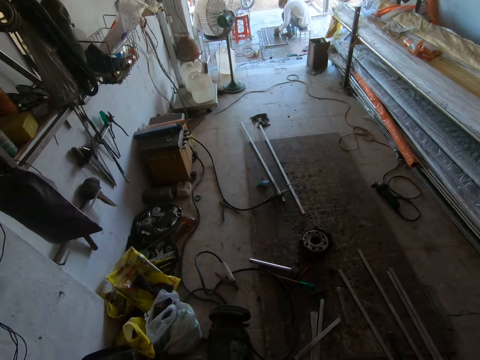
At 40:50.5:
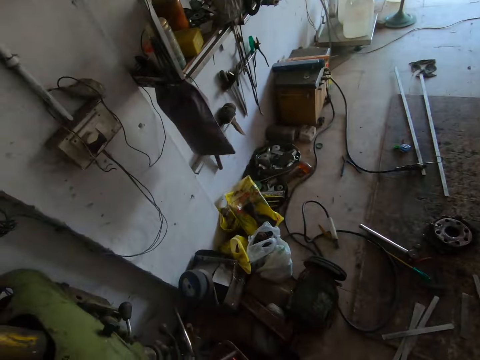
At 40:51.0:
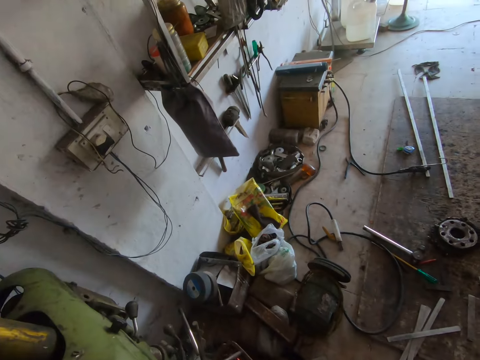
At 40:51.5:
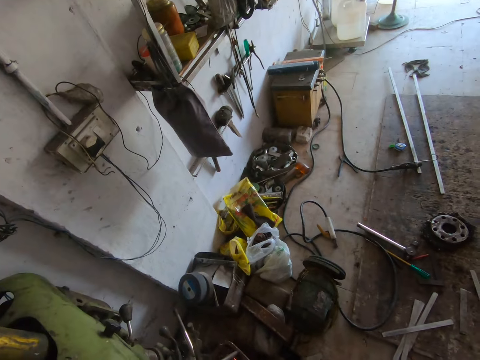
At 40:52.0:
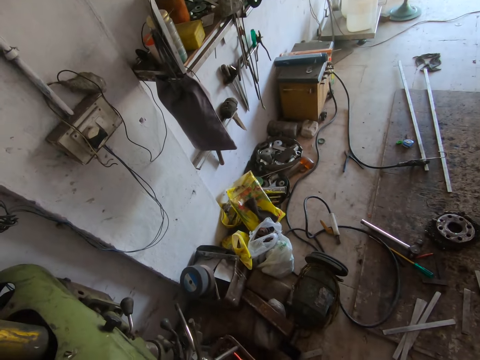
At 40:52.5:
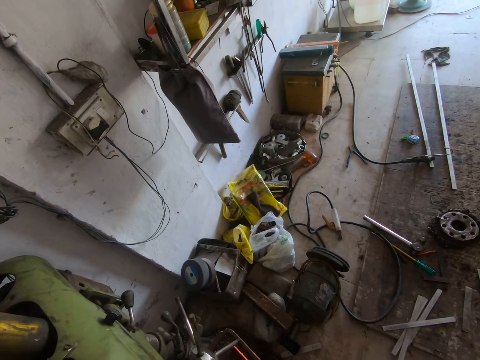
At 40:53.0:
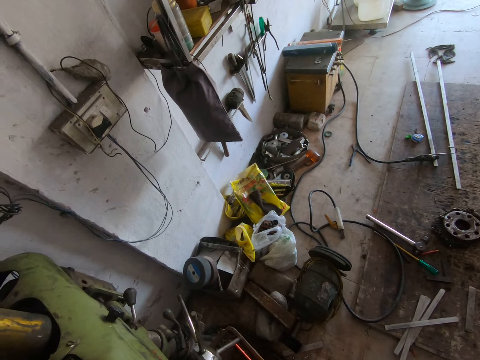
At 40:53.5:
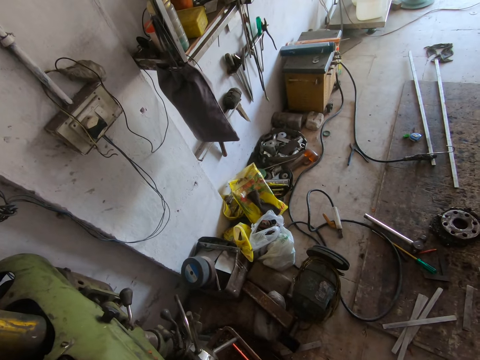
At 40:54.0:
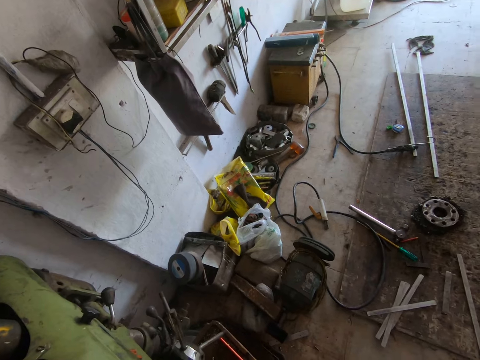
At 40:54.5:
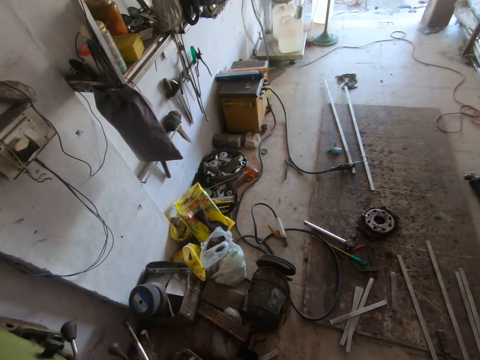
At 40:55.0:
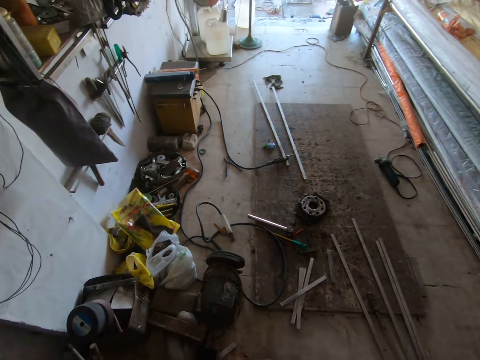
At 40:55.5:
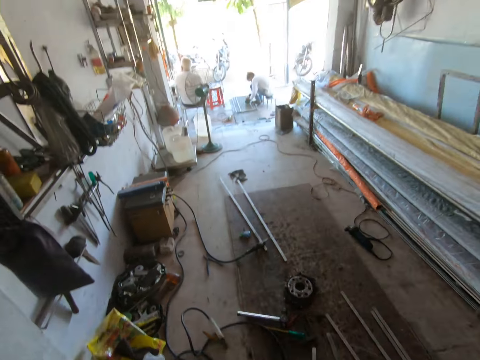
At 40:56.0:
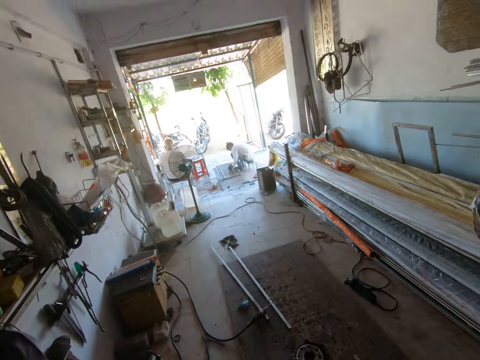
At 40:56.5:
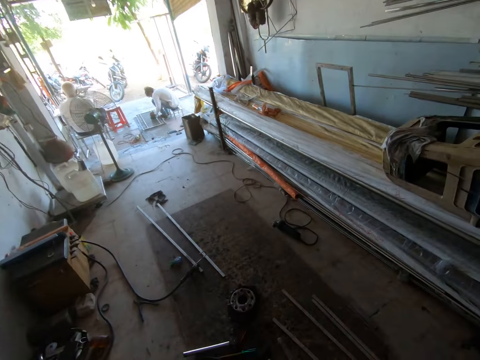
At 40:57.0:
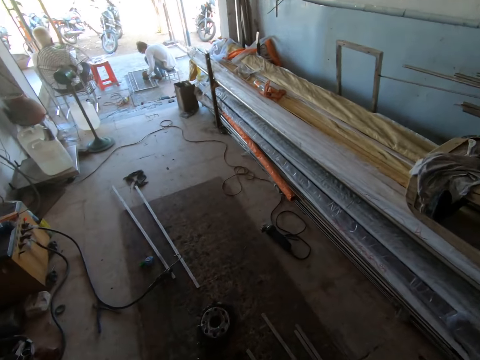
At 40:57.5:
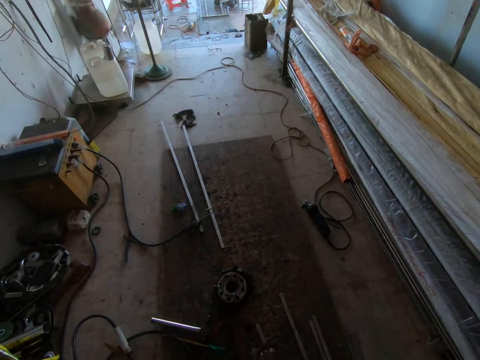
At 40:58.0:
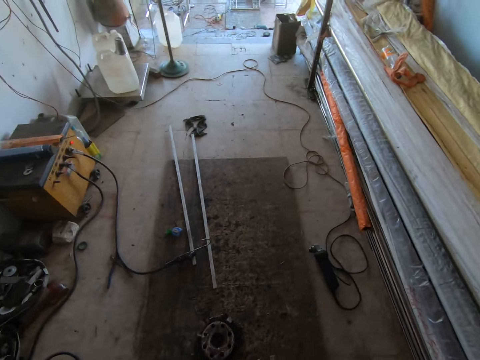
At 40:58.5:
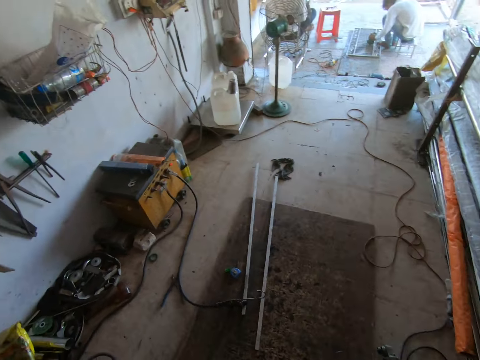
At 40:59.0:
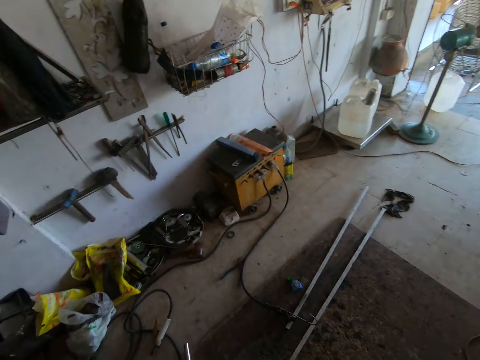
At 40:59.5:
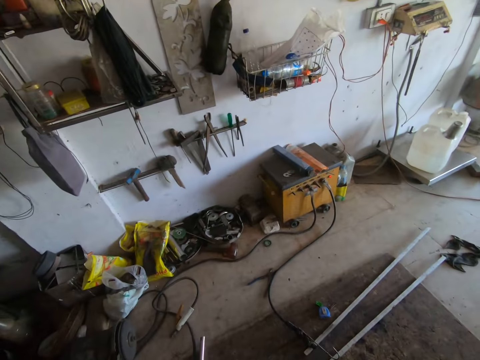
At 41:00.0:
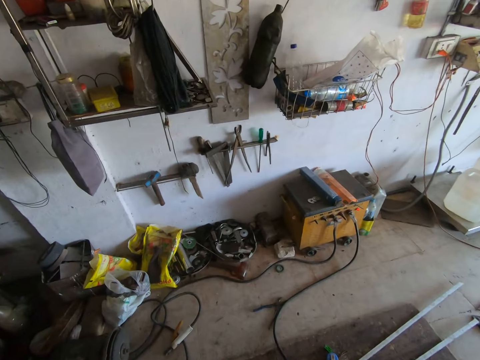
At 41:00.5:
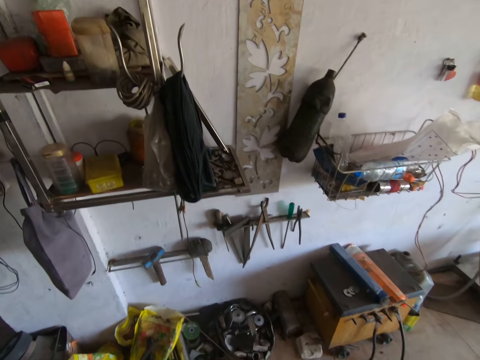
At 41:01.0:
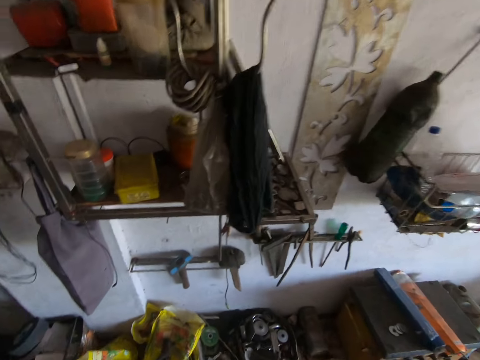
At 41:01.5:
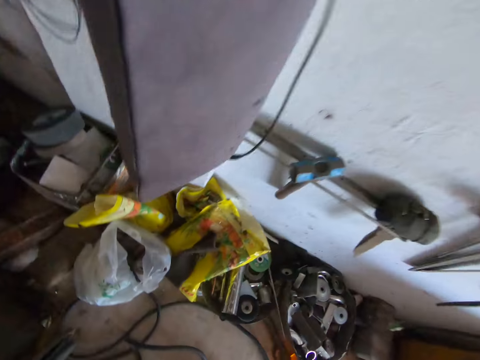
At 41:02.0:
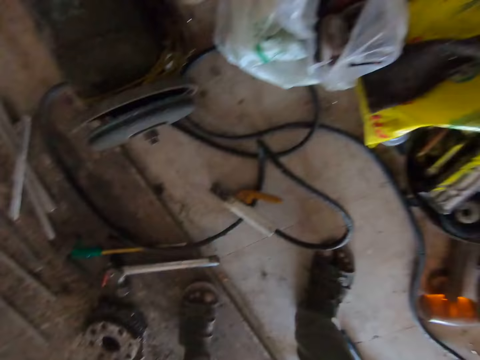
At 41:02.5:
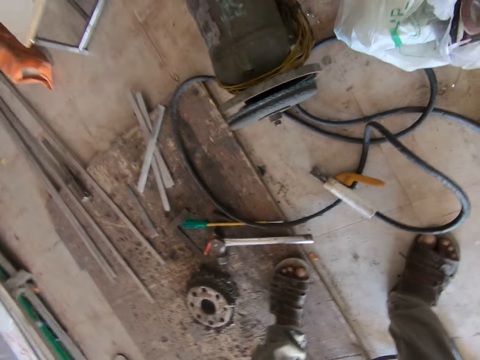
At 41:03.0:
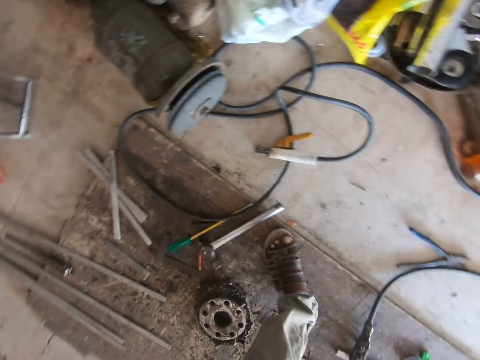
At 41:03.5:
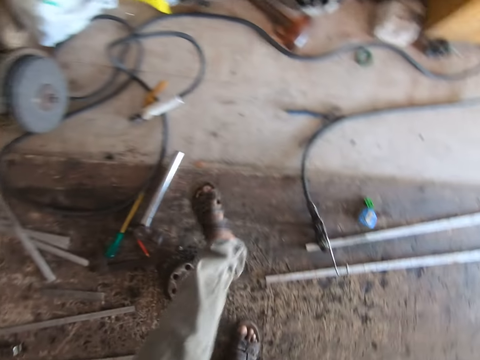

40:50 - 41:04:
The camera wearer walks around. He stretches his hand towards a grinding wheel. He picks up a grinding disc from a tool box with his right hand.

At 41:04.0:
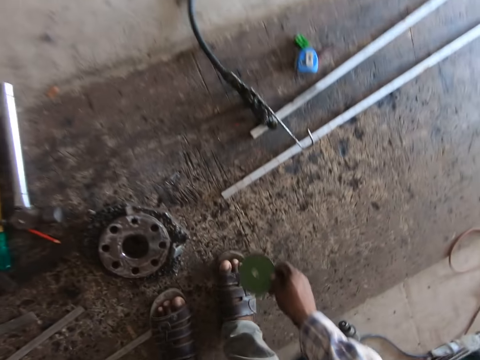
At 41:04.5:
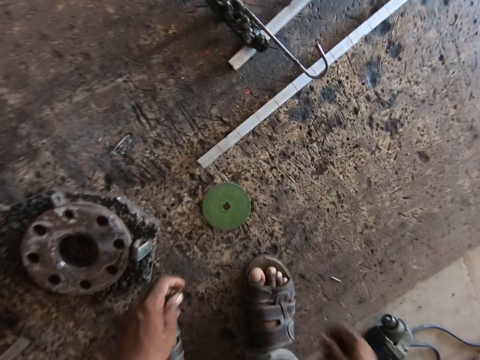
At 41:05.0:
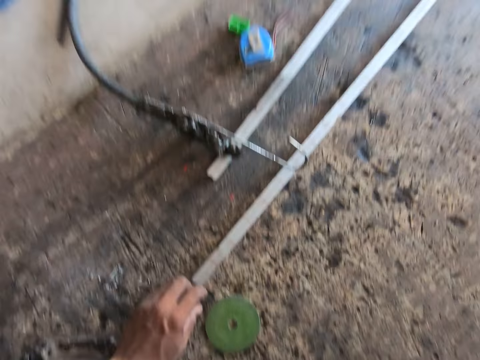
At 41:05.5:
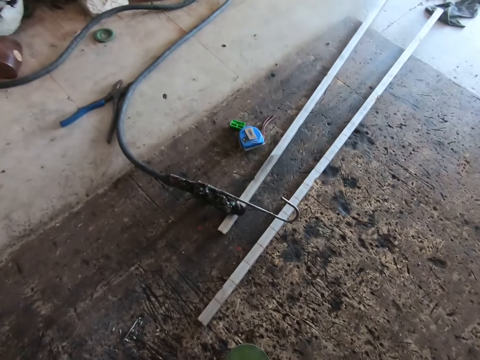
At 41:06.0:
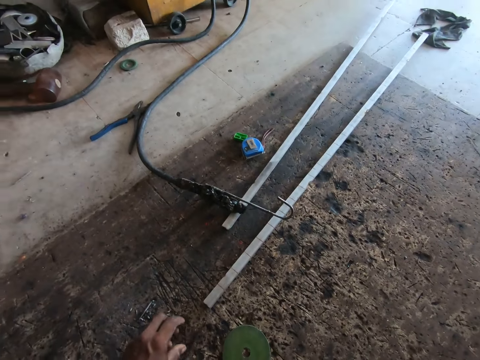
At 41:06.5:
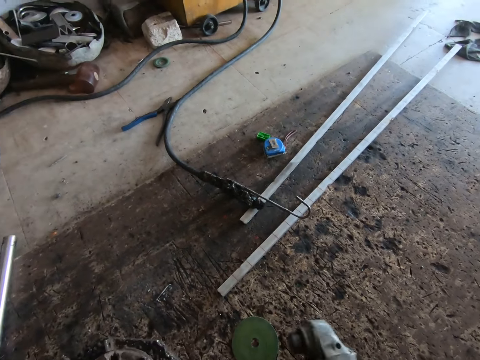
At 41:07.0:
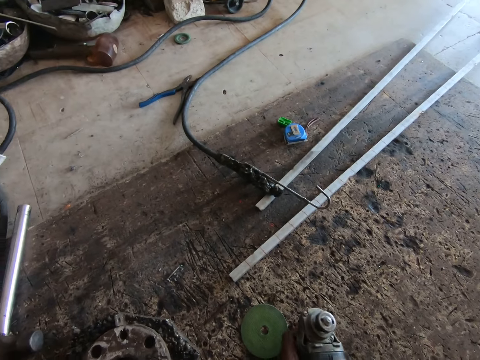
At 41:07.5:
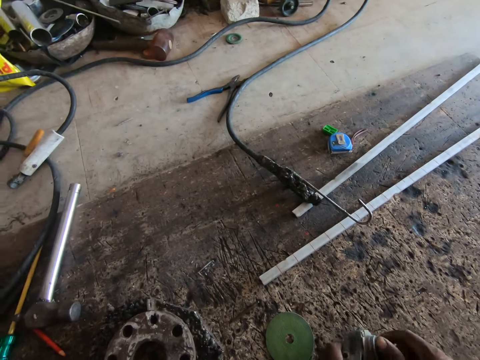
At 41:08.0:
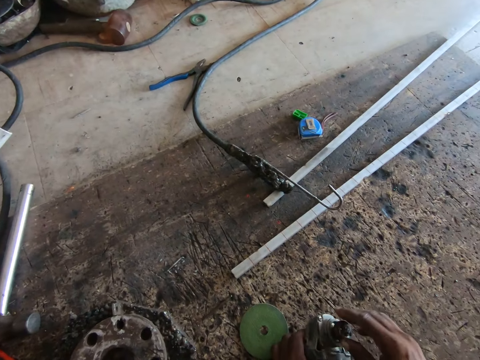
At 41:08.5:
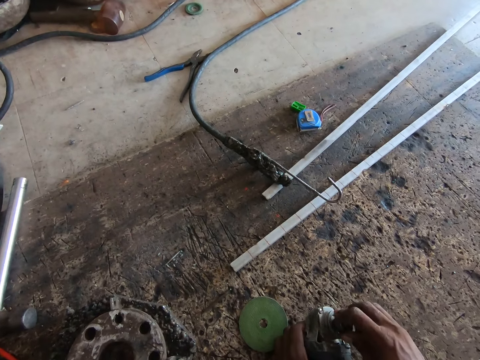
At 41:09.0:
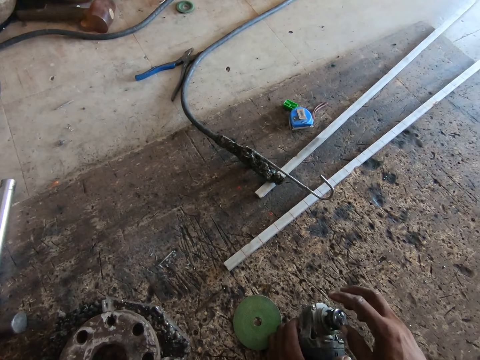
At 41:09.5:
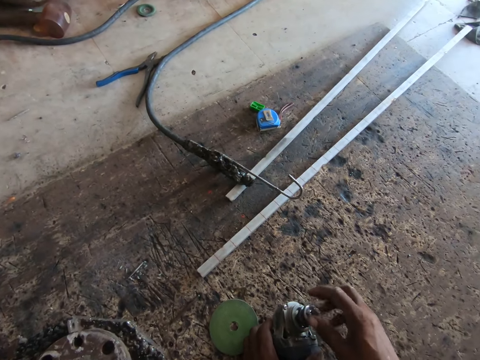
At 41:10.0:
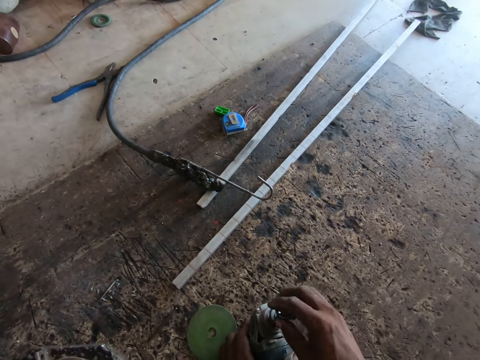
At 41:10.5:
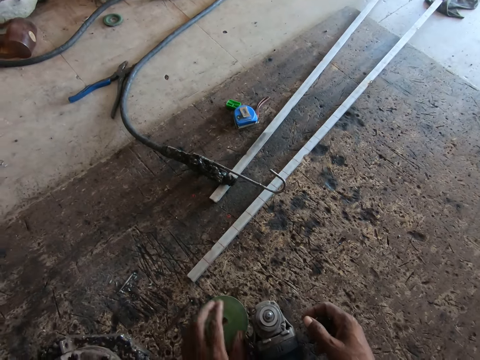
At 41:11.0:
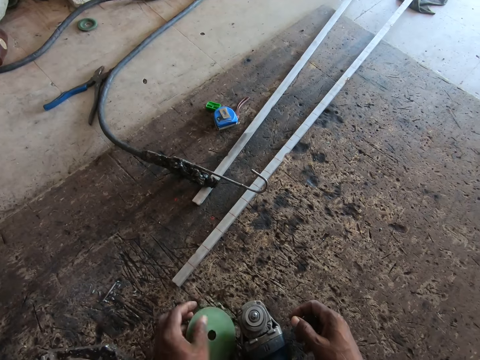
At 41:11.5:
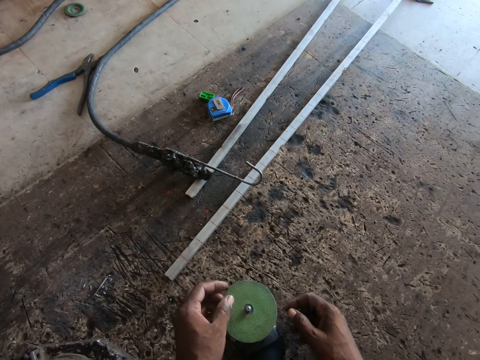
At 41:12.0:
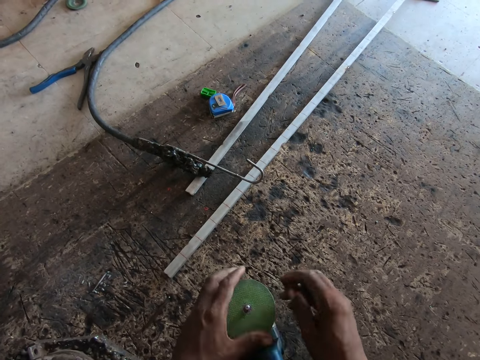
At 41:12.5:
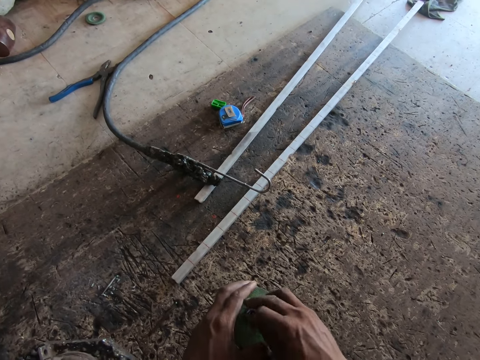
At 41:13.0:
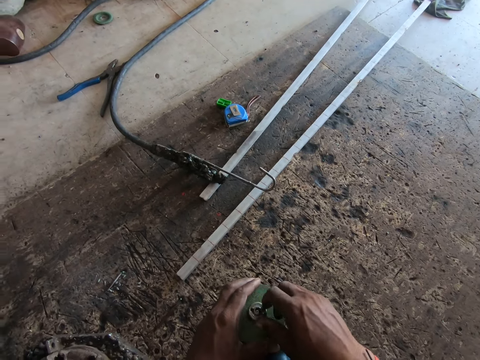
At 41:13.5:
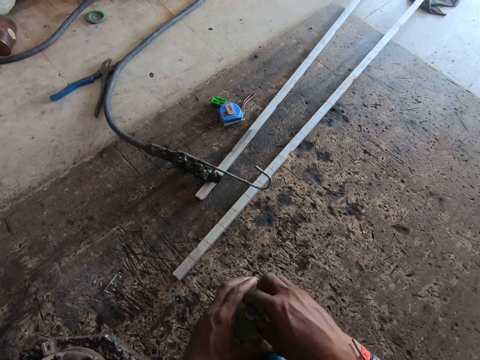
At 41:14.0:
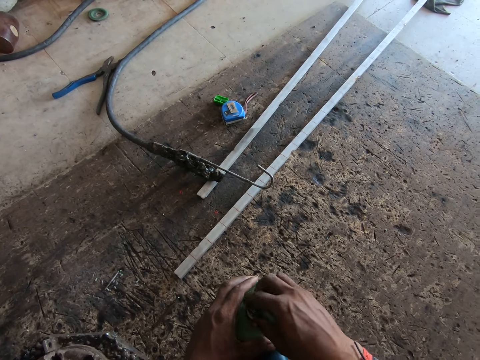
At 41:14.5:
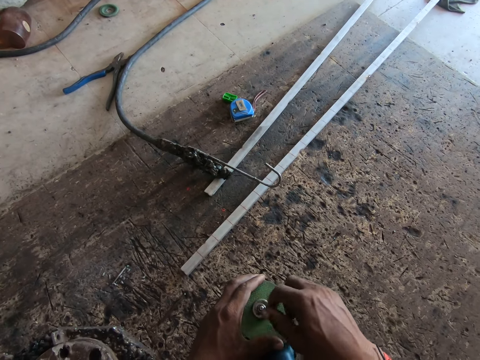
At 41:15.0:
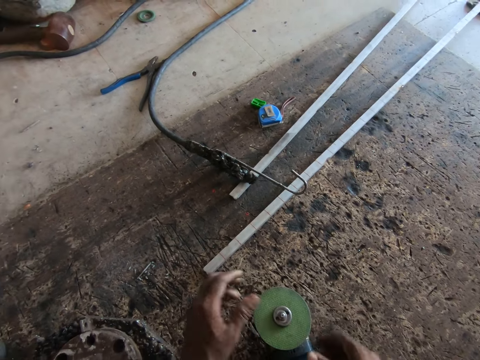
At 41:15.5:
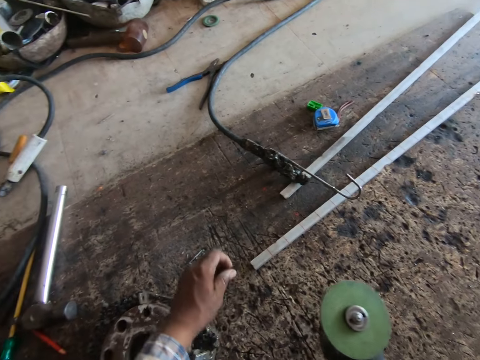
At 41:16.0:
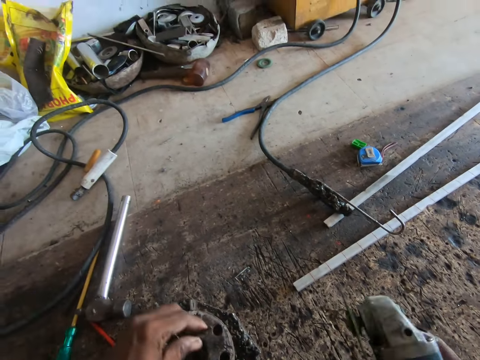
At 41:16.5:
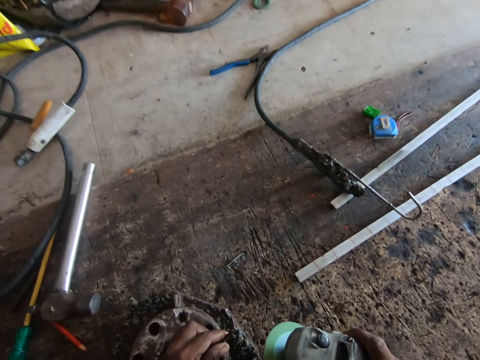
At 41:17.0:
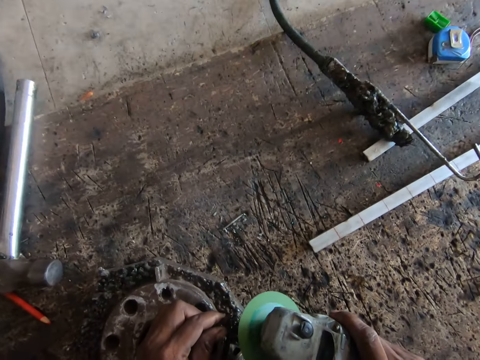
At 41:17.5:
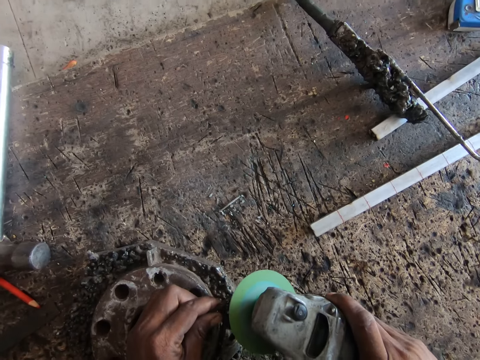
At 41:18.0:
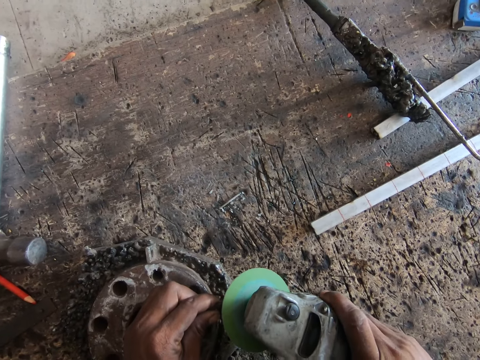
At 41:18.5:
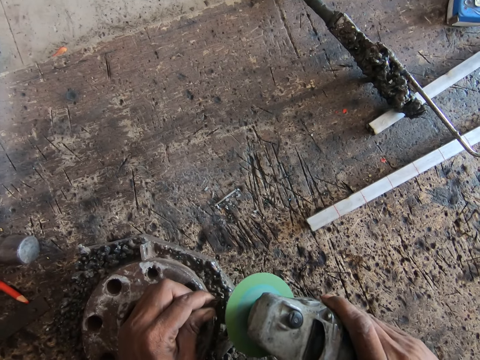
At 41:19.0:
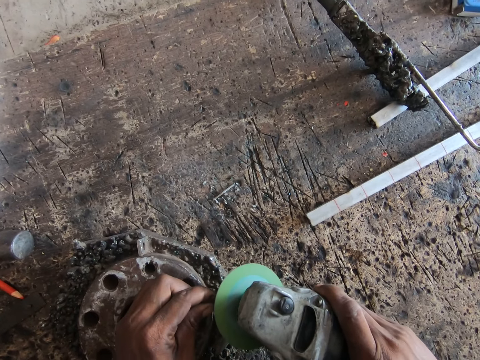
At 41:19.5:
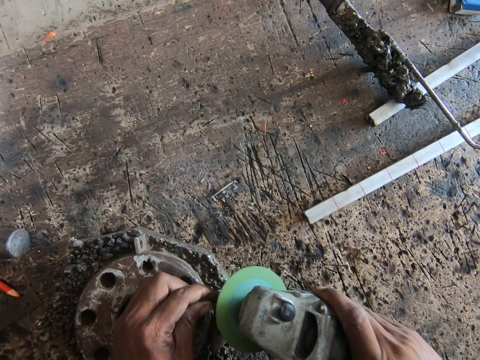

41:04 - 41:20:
The camera wearer drops the grinding disc in his right hand on the floor. He pulls a nail aside. He drops a drill bit in his left hand on the floor. He pushes the electric grinder forward. He loosens an angle grinder in his left hand with his right hand and places the angle grinder on the floor with his left hand. He opens something. He picks up the grinding disc from the floor with his left hand. He attaches the grinding disc to the angle grinder with his left hand. He attaches a ball bearing onto the angle grinder with his right hand. He closes the electric grinder. He picks up the angle grinder from the floor with his right hand. He picks up the nail from the floor. He starts the angle grinder with his right hand. He places the drill bit on an iron on the floor with his left hand. He welds the nail. He smoothens the drill bit with the angle grinder in his right hand.
